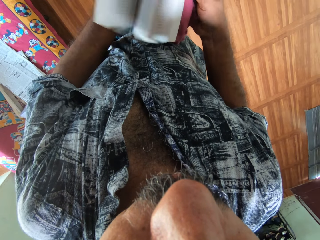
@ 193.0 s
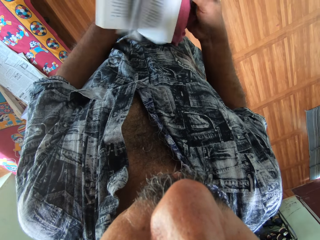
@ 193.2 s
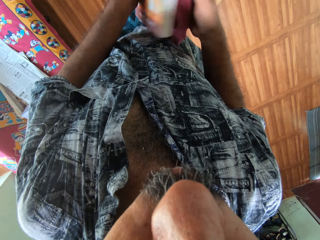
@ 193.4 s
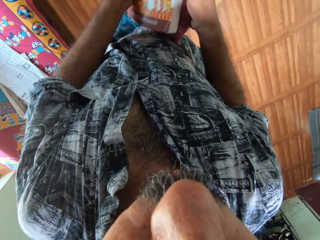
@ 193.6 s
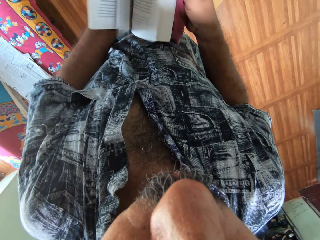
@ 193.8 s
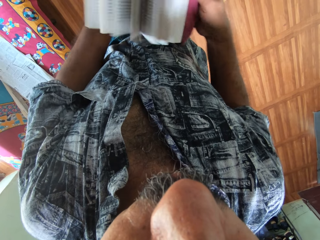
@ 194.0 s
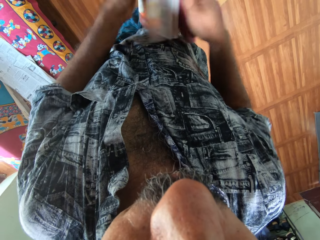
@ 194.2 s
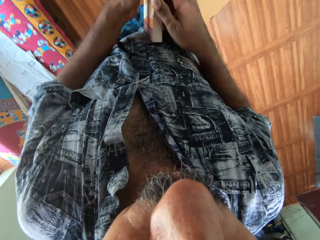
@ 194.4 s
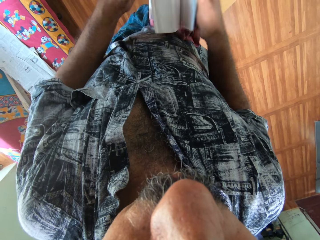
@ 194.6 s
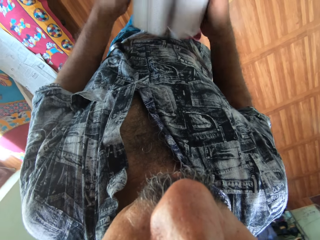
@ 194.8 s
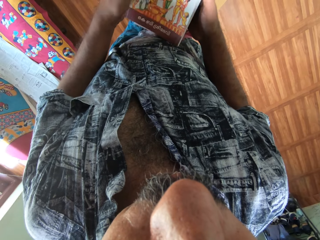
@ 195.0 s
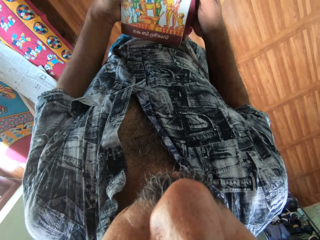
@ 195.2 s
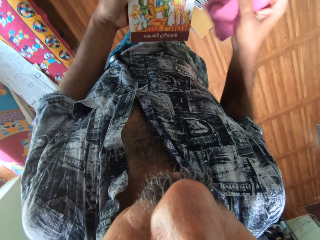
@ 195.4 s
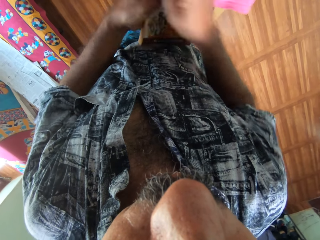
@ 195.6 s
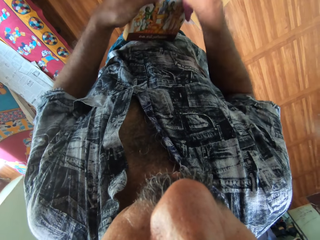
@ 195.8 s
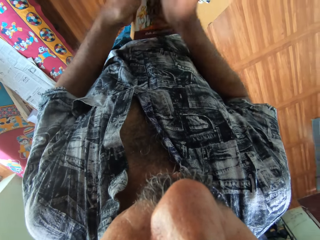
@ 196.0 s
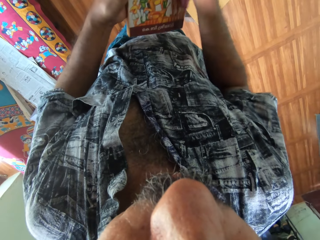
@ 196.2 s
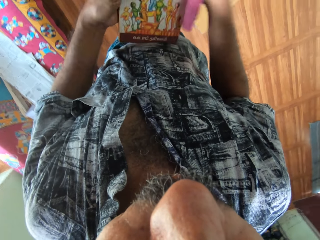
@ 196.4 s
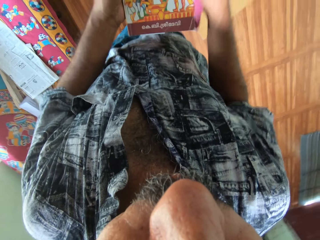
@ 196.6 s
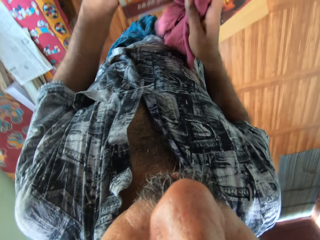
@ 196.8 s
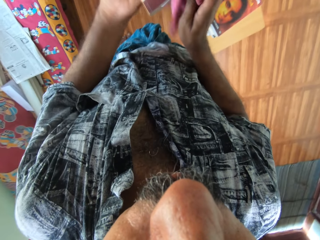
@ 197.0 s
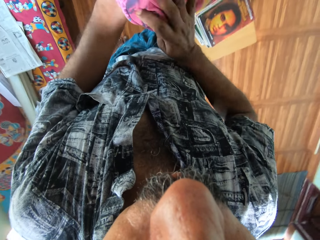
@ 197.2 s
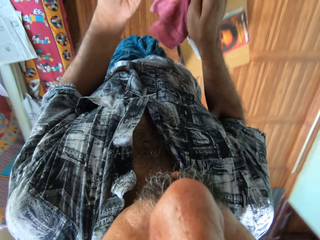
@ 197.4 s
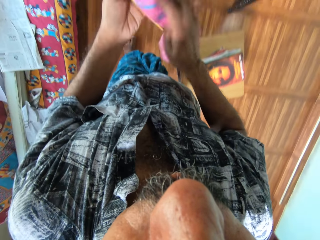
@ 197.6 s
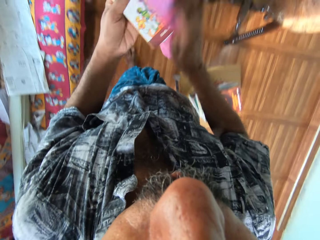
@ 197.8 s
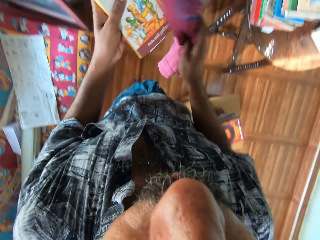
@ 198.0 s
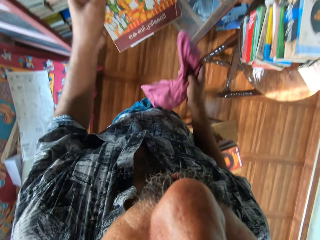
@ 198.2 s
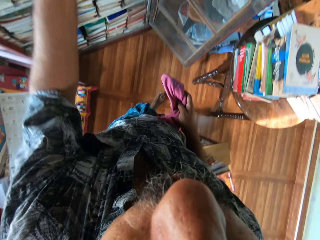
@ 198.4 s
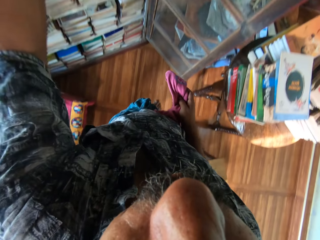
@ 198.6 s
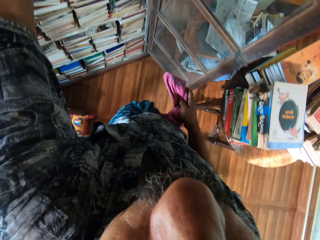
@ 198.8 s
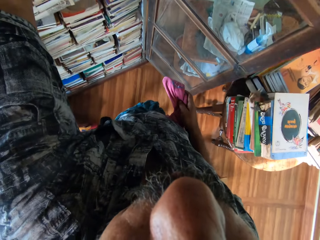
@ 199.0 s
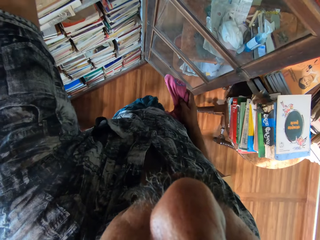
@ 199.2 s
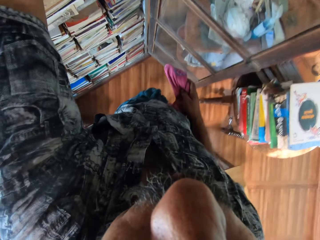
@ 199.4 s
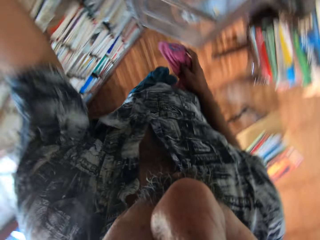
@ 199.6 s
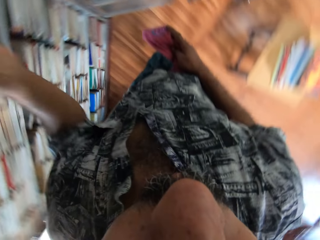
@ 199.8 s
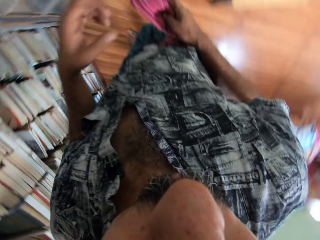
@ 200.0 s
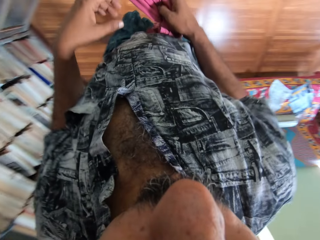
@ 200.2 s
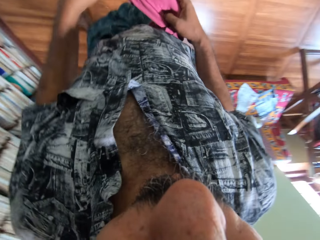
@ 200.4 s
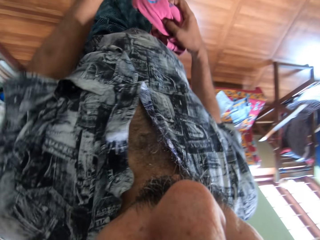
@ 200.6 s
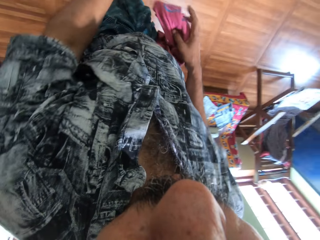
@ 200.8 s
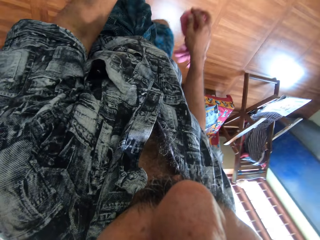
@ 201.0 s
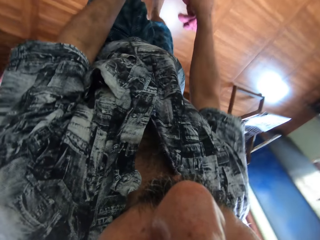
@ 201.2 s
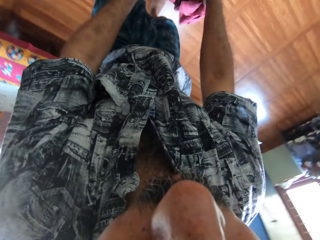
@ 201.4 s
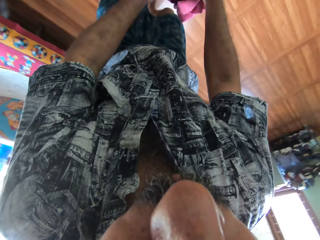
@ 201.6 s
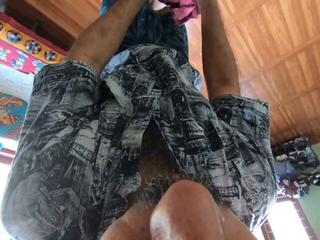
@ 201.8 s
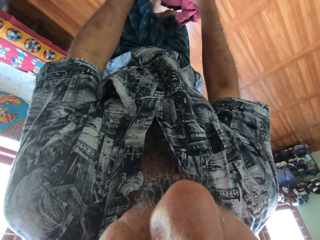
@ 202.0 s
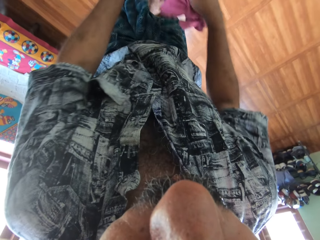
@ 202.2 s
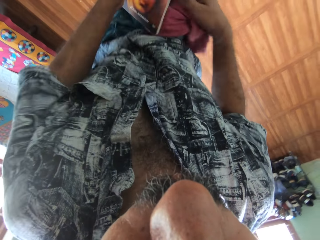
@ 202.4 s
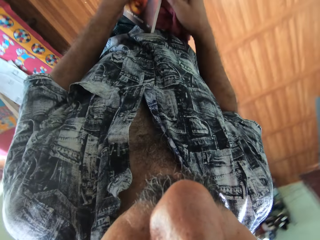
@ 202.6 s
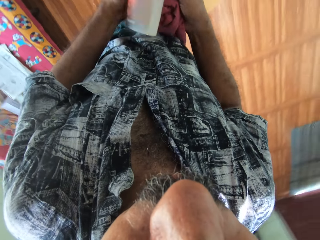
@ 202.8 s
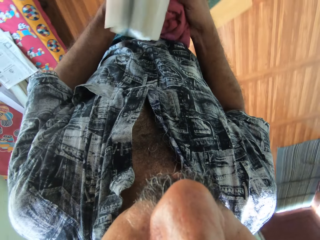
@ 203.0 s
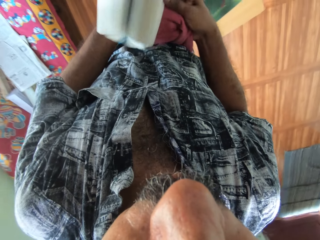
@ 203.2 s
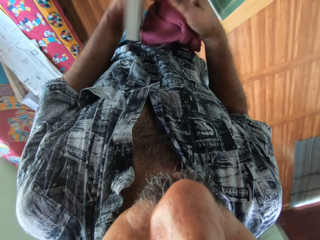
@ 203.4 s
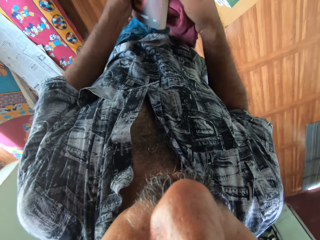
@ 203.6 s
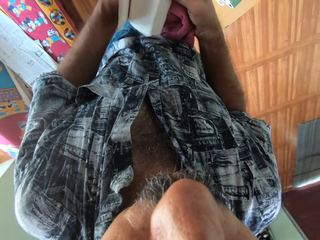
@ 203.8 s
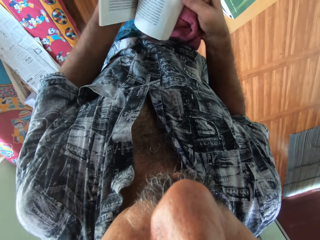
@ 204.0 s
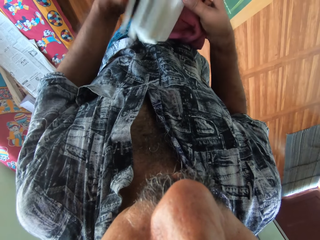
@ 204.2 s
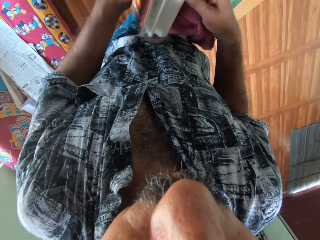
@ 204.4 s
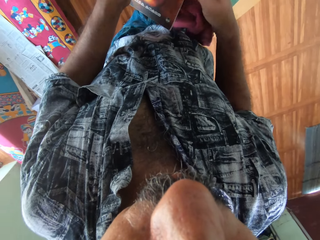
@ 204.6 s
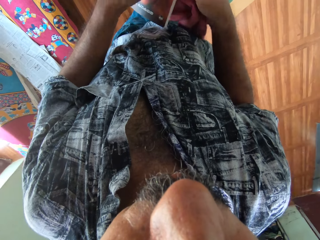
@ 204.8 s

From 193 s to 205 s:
The camera wearer cleans the book with the piece of cloth in his right hand. He puts the book on the bookshelf with his left hand. He picks up a book from the stack of books with both hands. He flips the pages of the book with both hands.

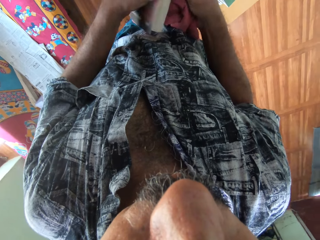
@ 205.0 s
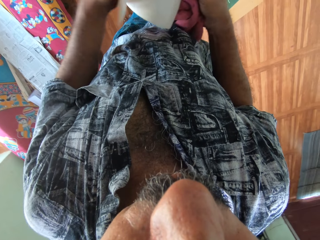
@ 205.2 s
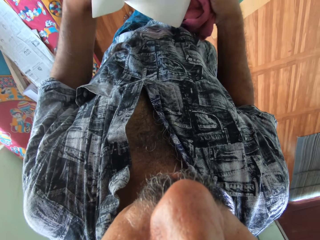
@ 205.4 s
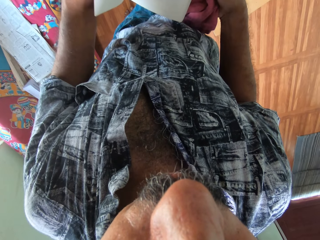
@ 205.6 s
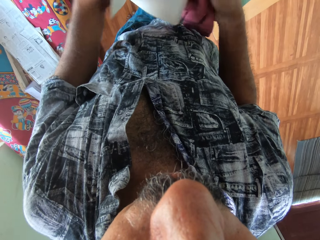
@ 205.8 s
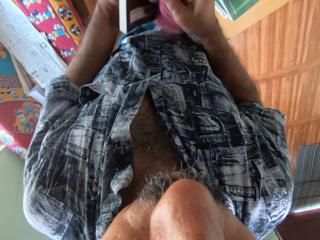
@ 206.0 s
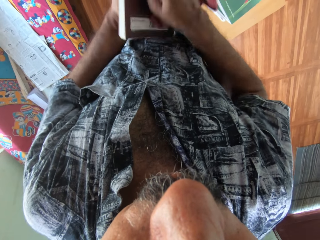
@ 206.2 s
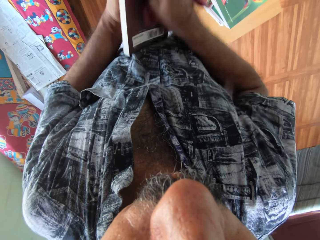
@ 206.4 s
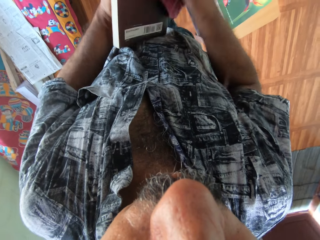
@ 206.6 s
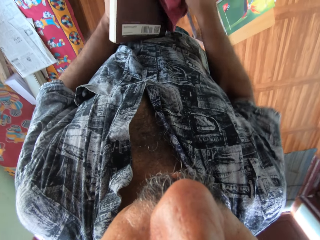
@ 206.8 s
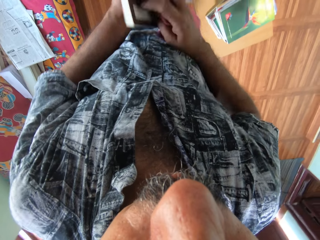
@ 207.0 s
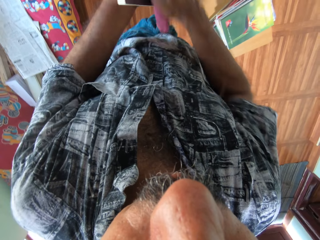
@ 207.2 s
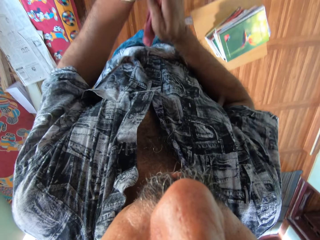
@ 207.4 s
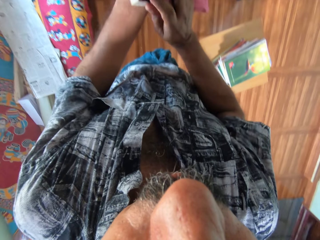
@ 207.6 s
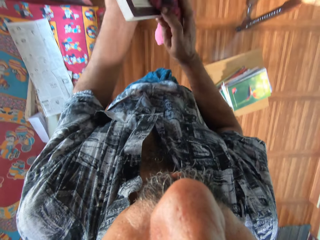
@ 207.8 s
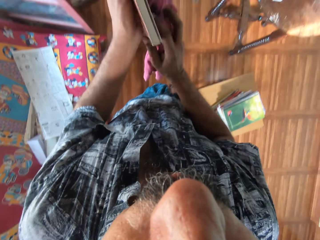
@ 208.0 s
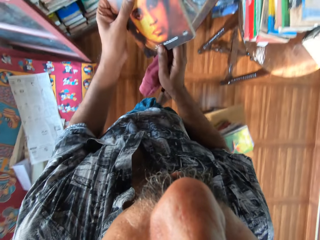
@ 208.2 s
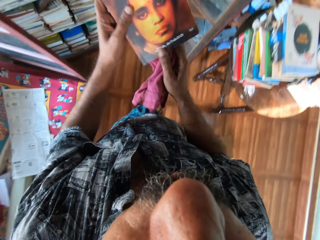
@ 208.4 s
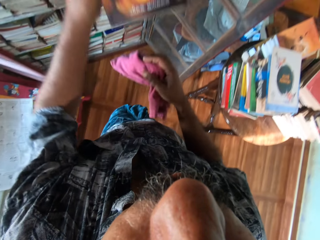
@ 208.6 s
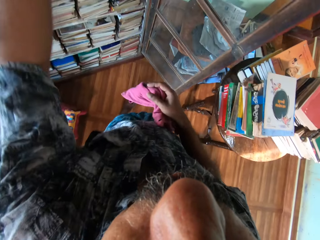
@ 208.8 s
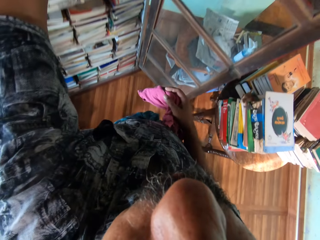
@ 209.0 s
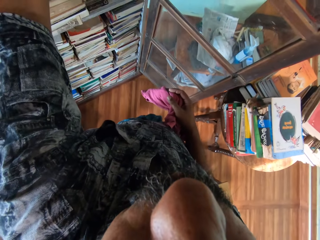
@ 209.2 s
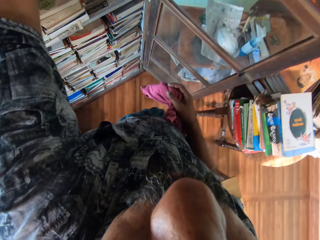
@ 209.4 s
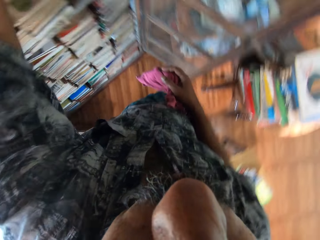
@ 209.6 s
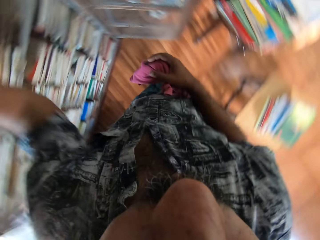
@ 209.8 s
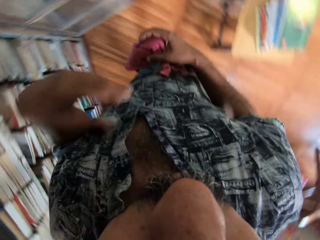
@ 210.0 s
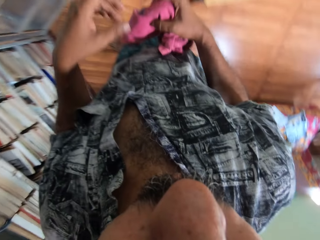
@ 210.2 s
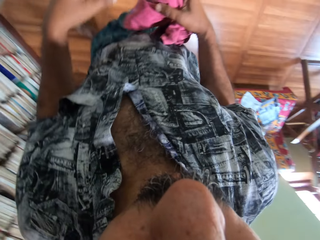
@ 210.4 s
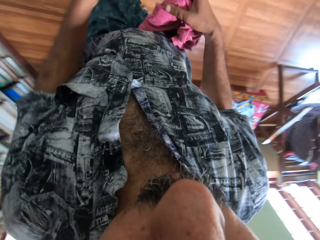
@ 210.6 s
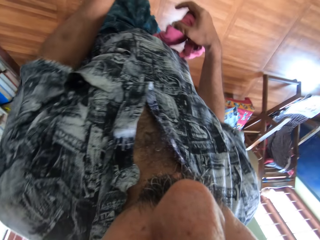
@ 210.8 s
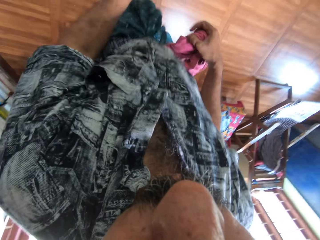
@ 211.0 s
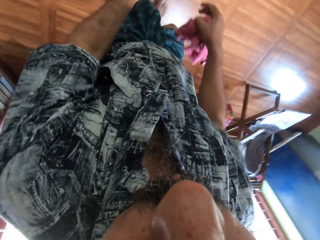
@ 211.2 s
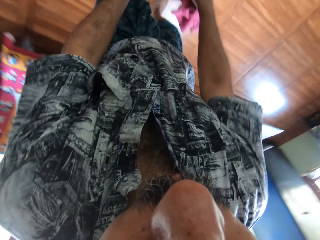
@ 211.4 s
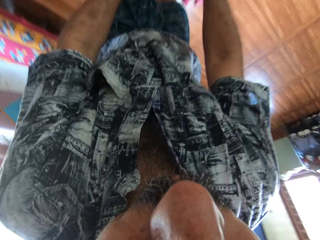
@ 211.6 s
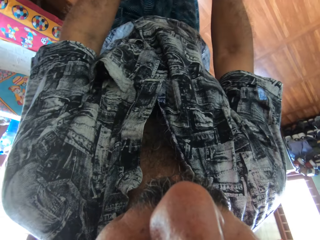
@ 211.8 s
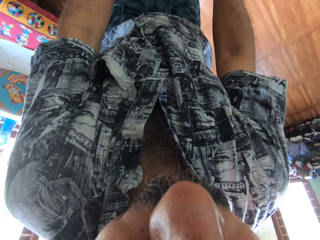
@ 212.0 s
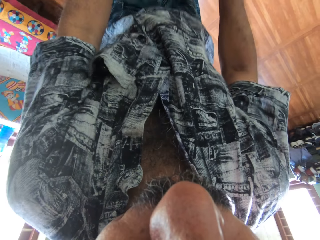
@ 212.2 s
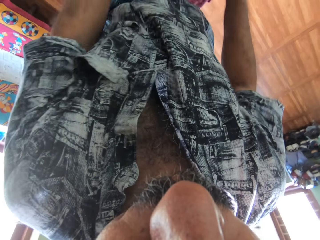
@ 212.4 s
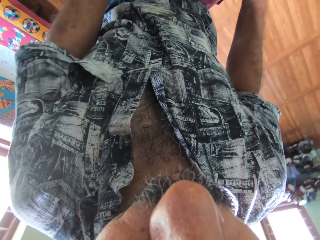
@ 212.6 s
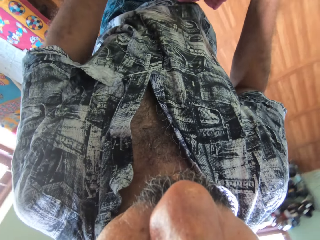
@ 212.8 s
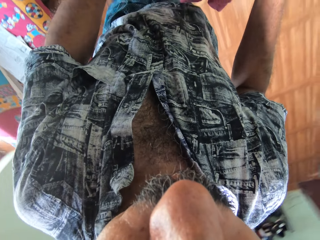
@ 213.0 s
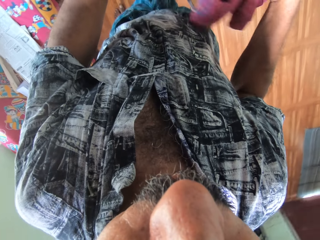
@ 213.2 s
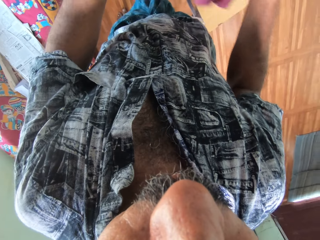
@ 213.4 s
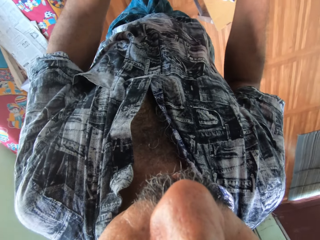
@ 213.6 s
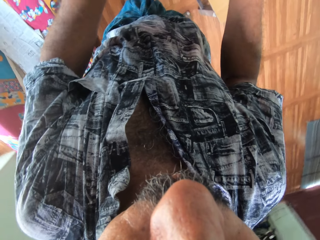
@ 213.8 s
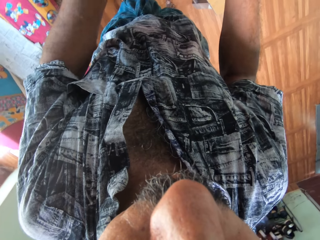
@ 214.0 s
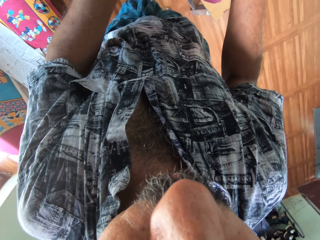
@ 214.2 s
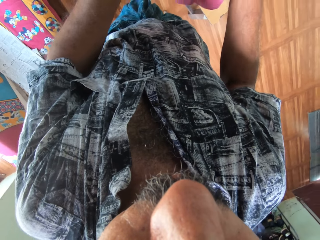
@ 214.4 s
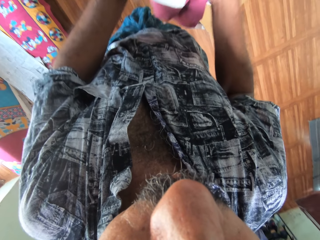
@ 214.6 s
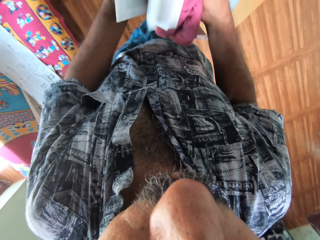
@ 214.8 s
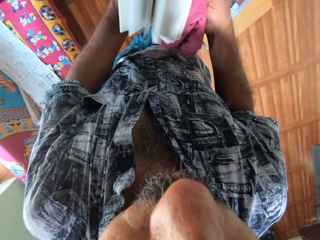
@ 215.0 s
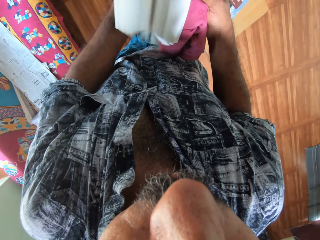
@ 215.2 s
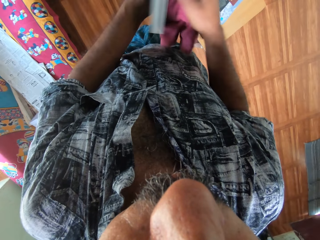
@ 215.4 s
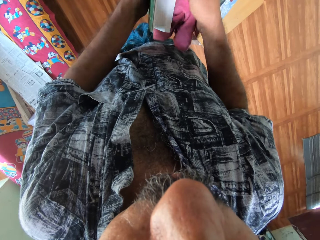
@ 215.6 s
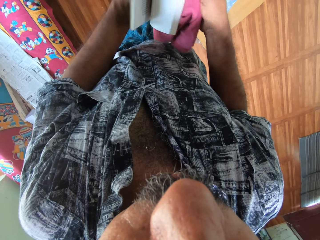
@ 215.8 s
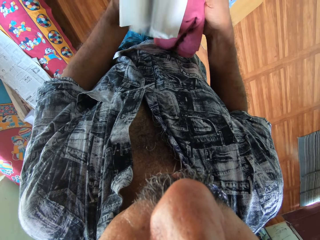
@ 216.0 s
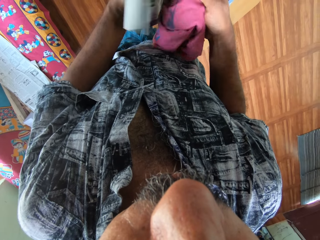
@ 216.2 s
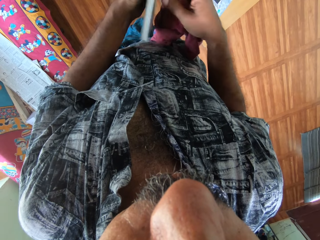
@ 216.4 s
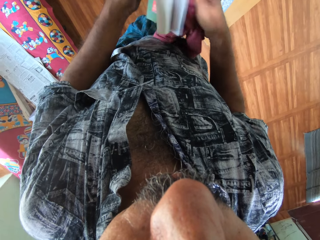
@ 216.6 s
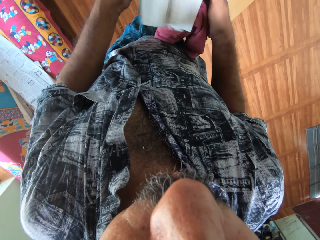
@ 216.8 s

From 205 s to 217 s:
The camera wearer cleans the book with the piece of cloth in his right hand. He holds the book in both hands. He puts the book on the bookshelf with his left hand. He picks up a book from the stack of books with both hands. He flips the pages of the book with both hands.
